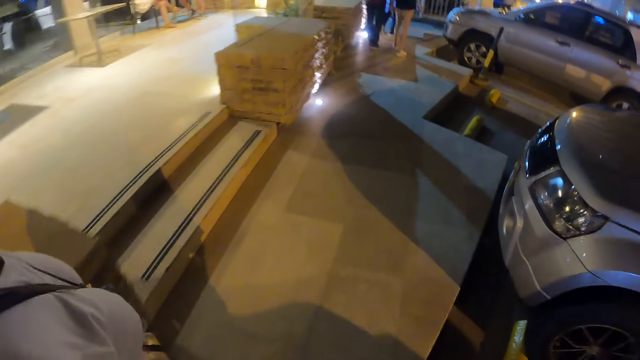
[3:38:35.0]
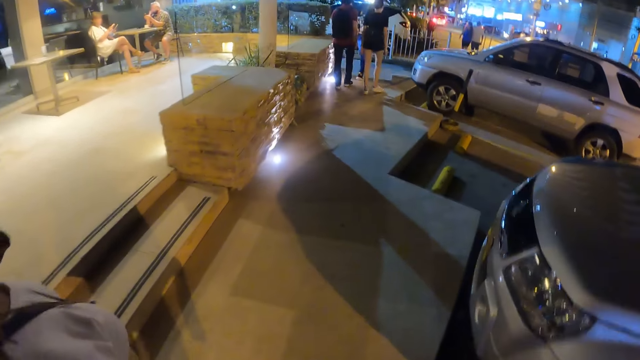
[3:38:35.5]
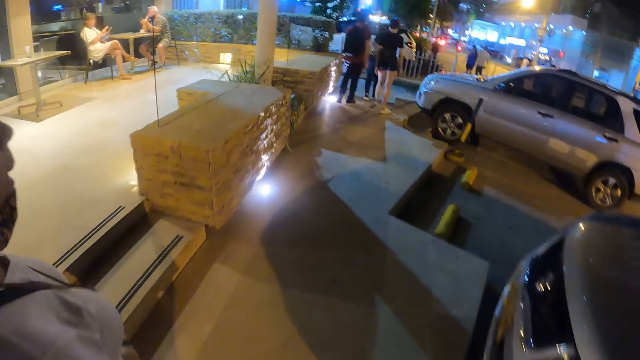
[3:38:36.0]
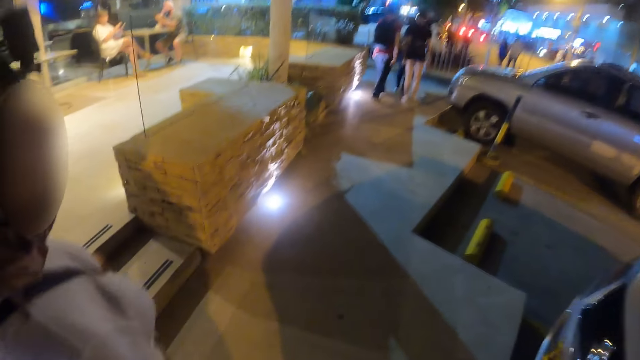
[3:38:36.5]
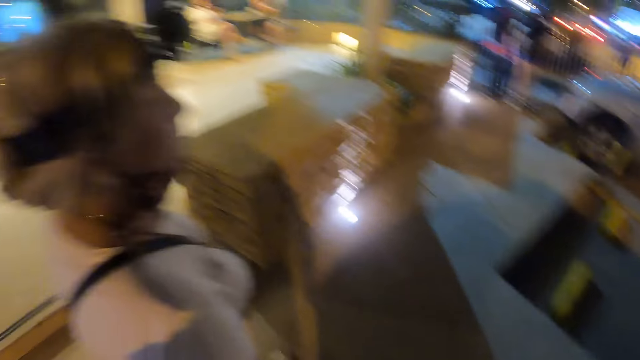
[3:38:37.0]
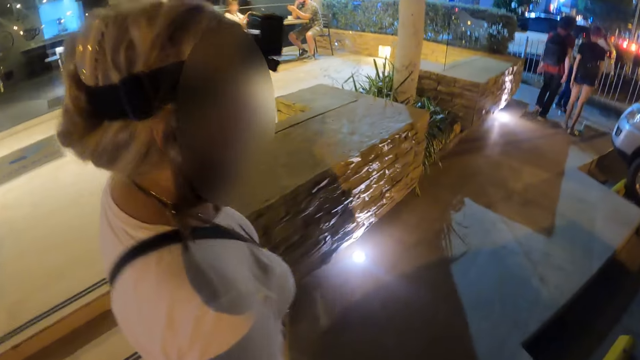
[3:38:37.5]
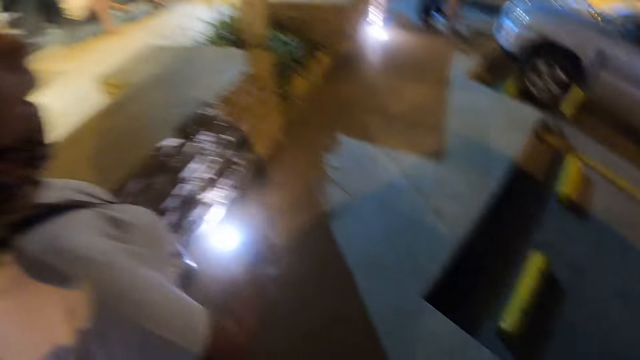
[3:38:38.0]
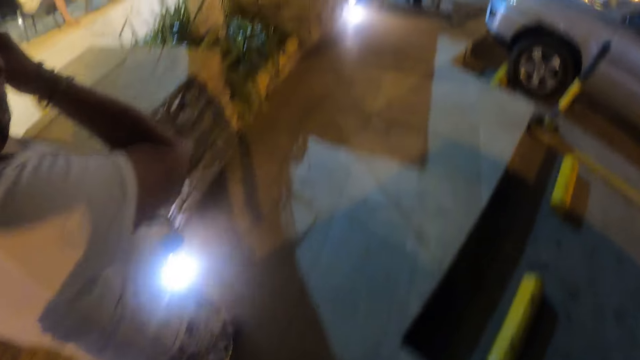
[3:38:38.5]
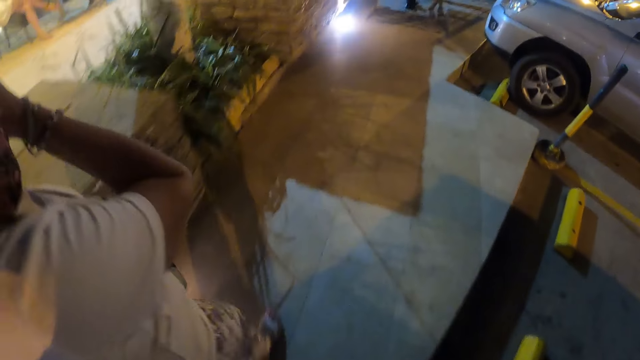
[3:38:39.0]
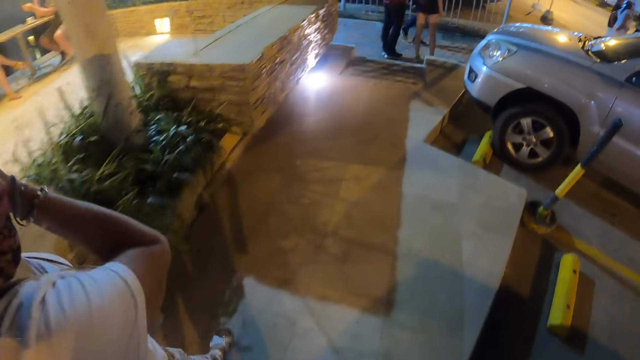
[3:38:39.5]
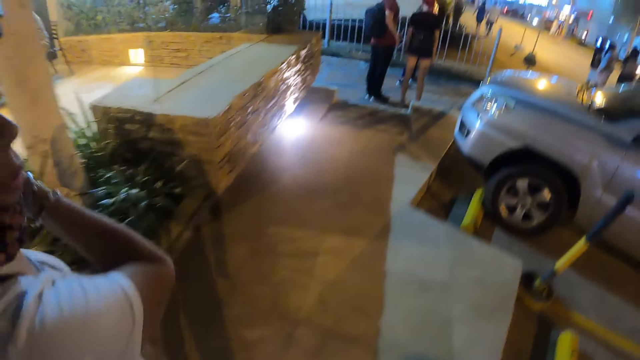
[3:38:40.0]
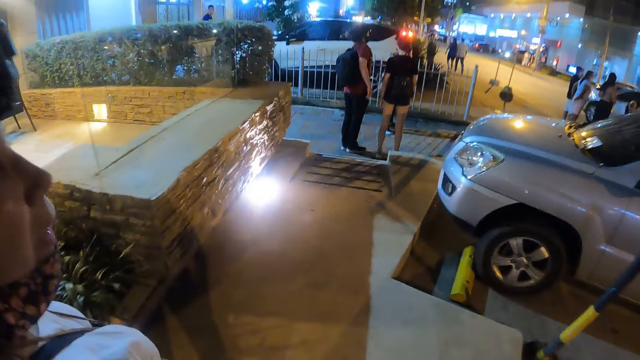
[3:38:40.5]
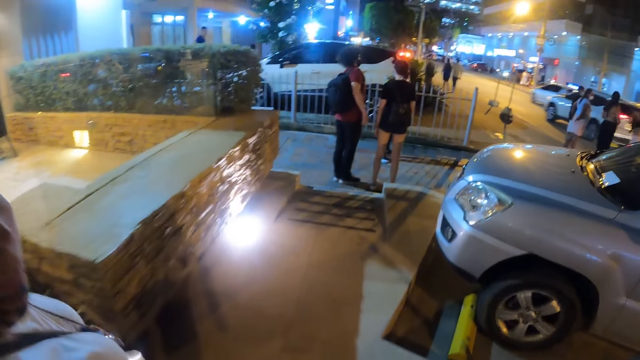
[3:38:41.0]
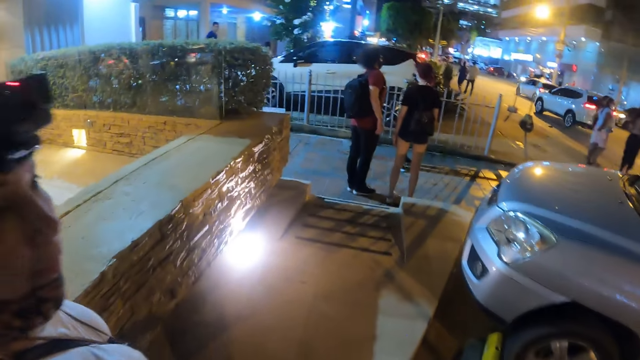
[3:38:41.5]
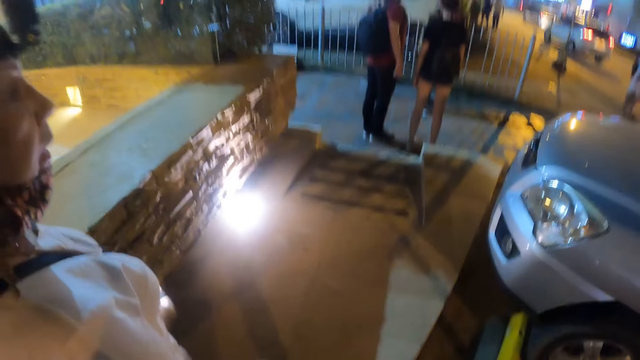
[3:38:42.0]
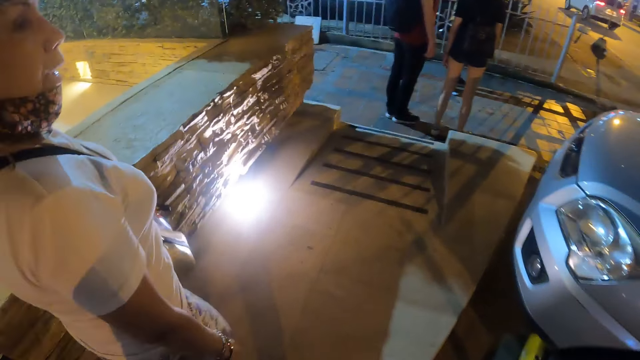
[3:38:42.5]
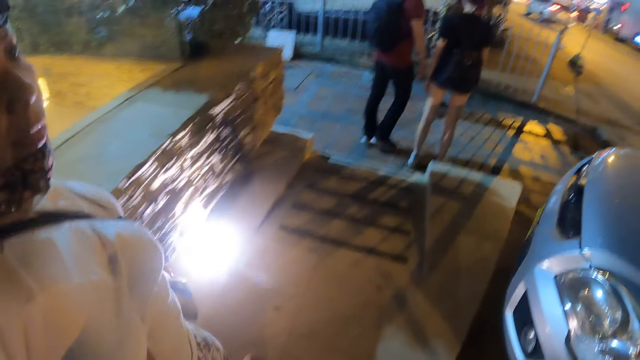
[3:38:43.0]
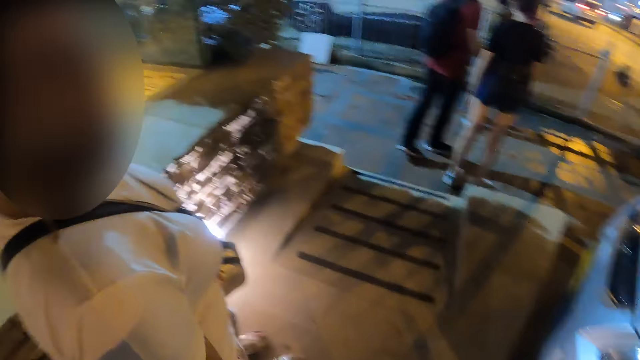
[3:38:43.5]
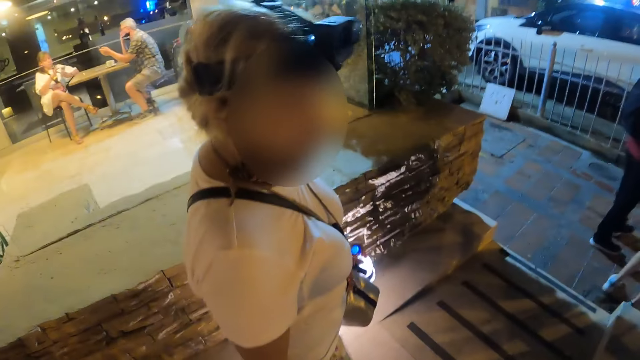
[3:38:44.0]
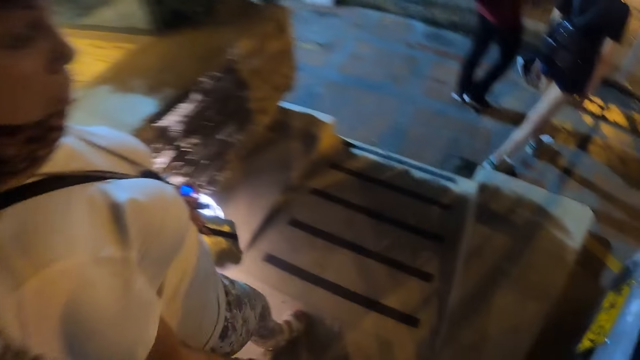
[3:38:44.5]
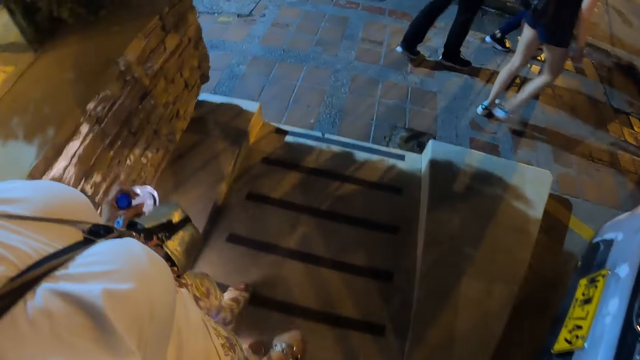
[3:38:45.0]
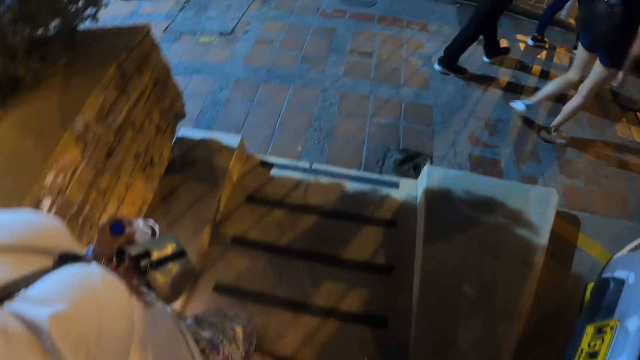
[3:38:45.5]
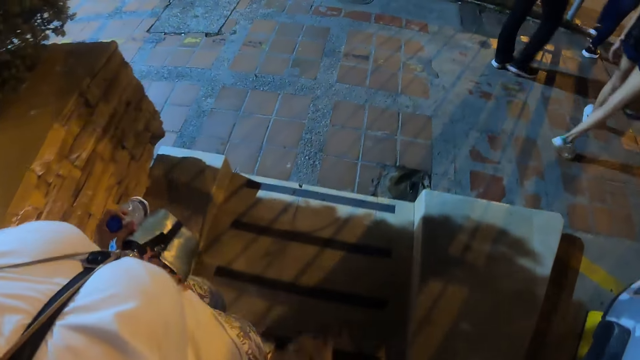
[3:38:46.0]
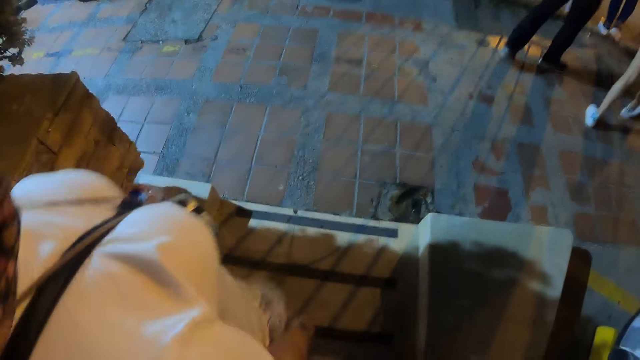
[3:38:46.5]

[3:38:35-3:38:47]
A woman walks on the sidewalk. The camera wearer interacts with the woman. They walk on the sidewalk. The woman touches her face with her right hand. The camera wearer walks on the sidewalk. They interact with the woman. The woman carries a bottle on the sidewalk.

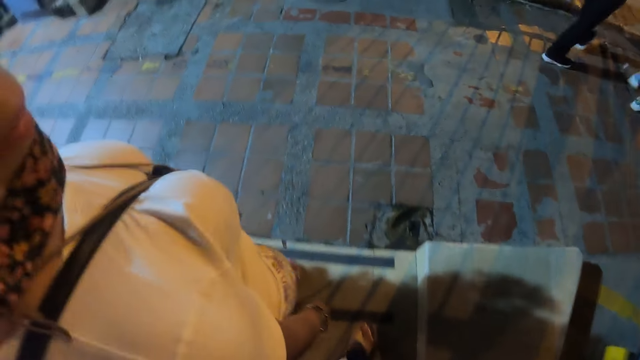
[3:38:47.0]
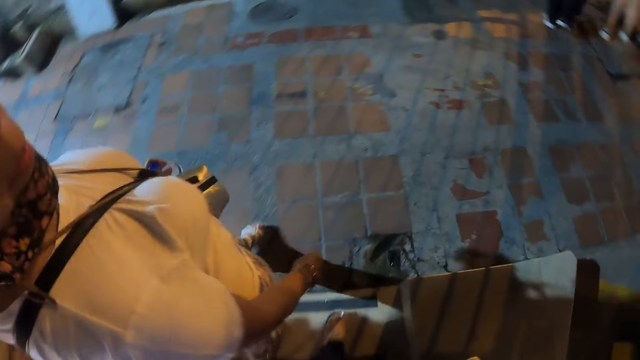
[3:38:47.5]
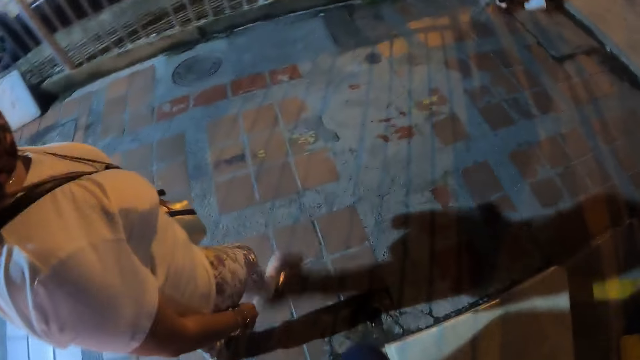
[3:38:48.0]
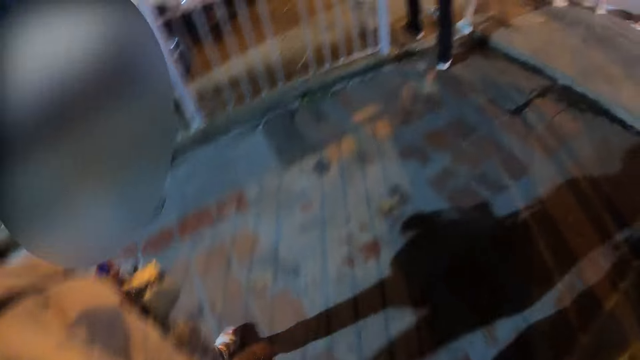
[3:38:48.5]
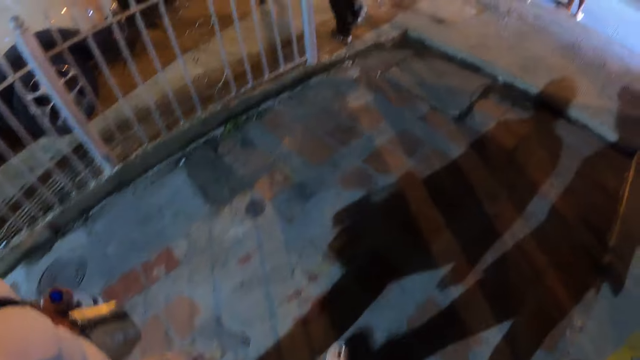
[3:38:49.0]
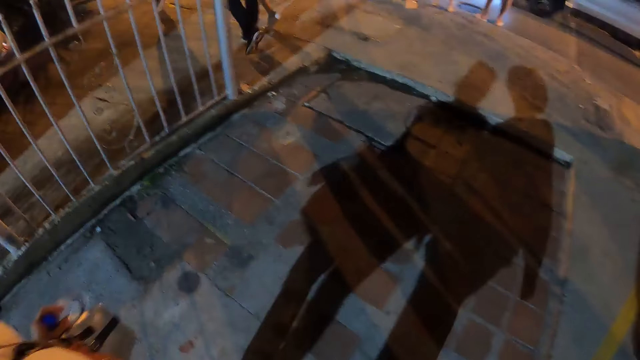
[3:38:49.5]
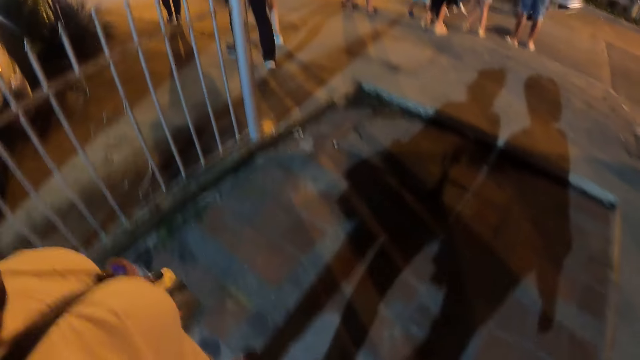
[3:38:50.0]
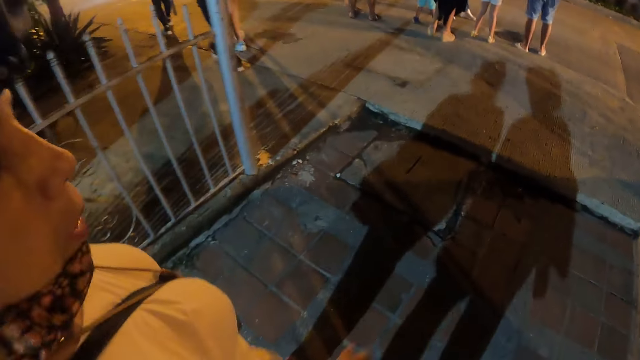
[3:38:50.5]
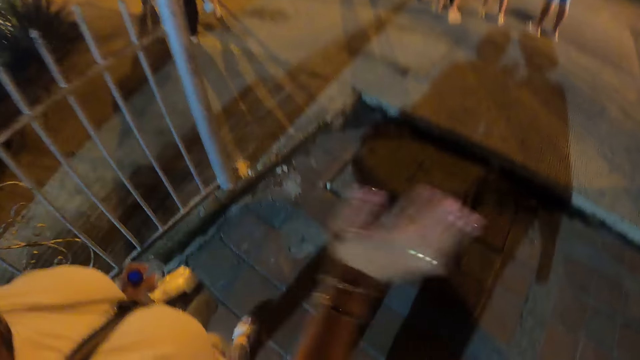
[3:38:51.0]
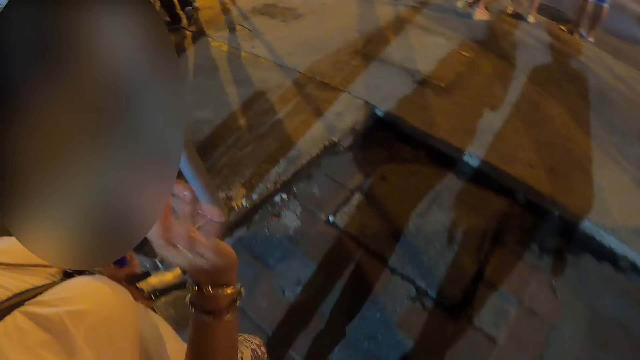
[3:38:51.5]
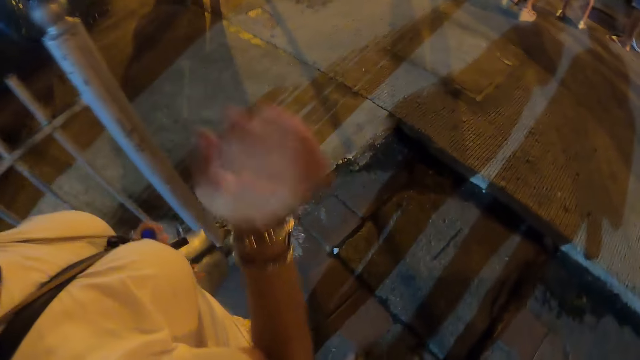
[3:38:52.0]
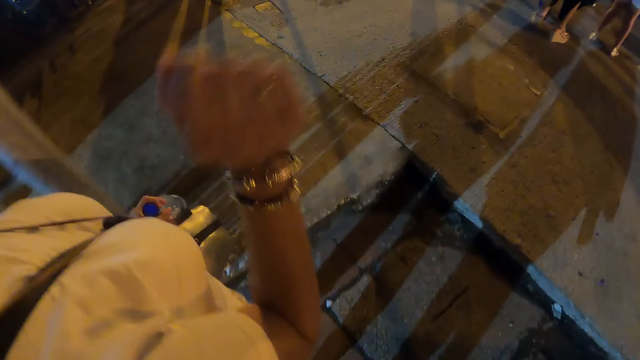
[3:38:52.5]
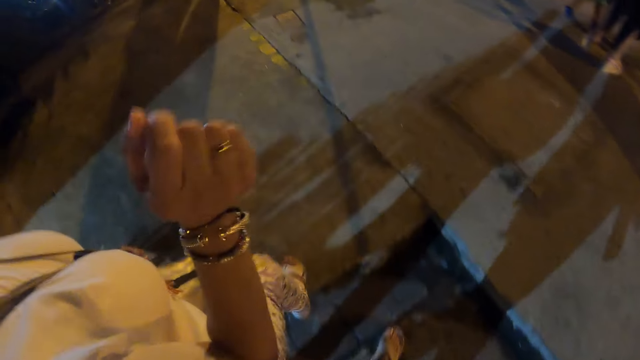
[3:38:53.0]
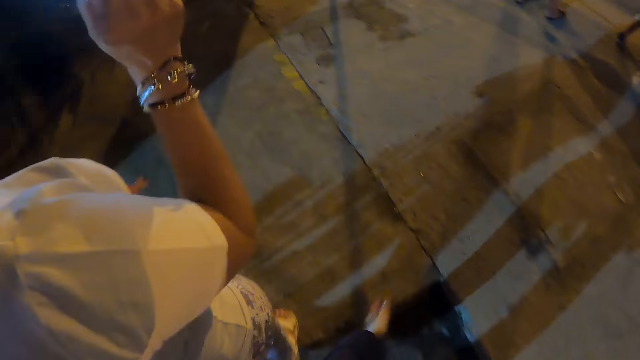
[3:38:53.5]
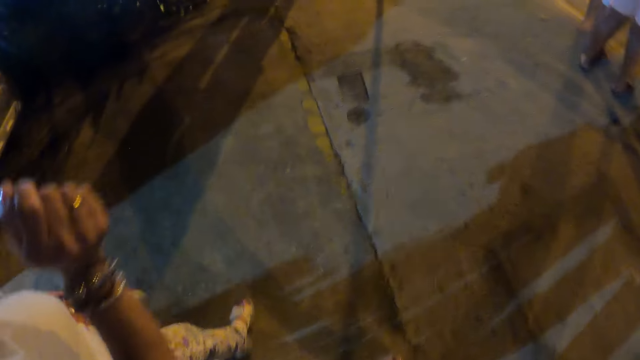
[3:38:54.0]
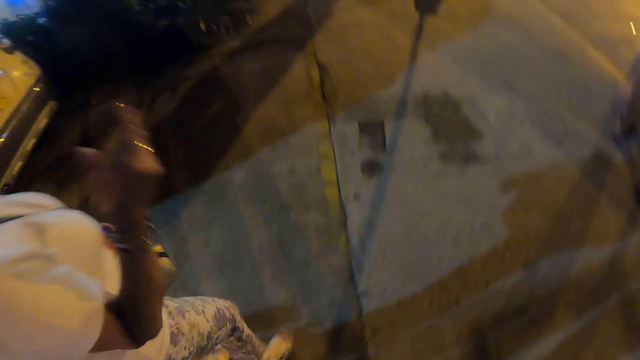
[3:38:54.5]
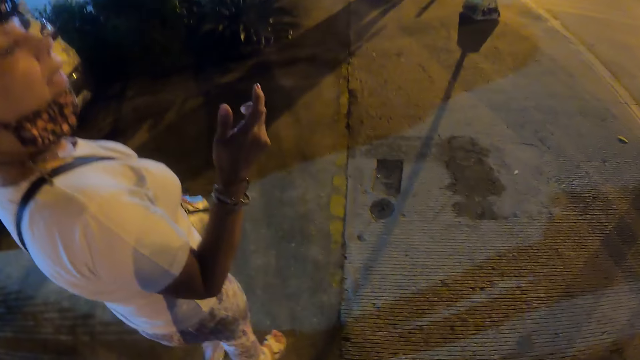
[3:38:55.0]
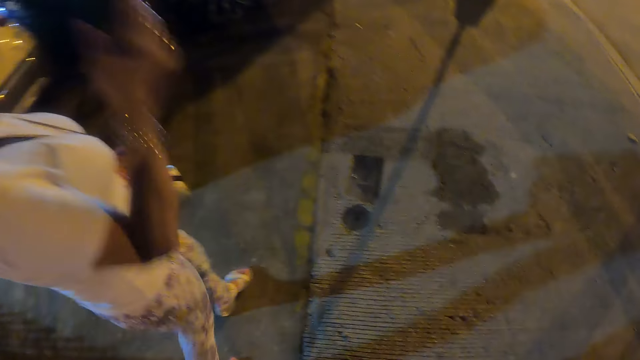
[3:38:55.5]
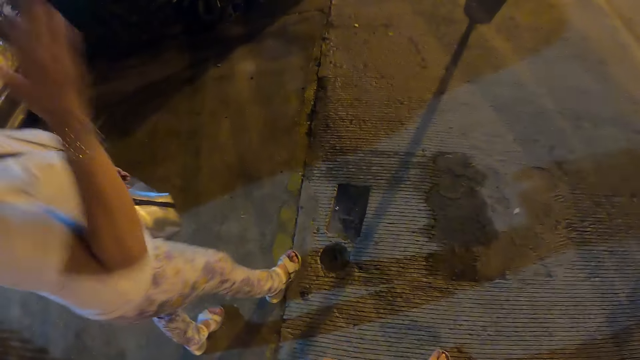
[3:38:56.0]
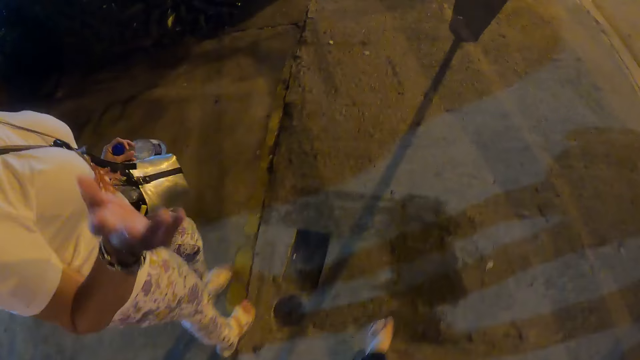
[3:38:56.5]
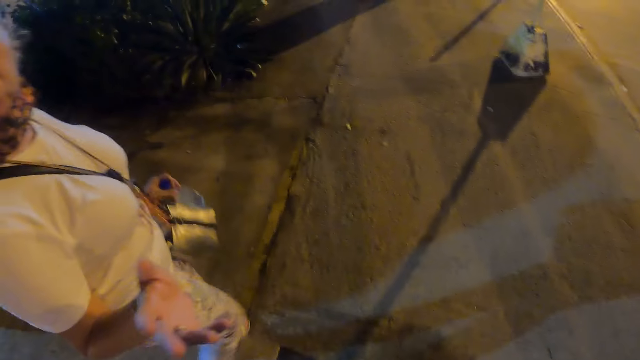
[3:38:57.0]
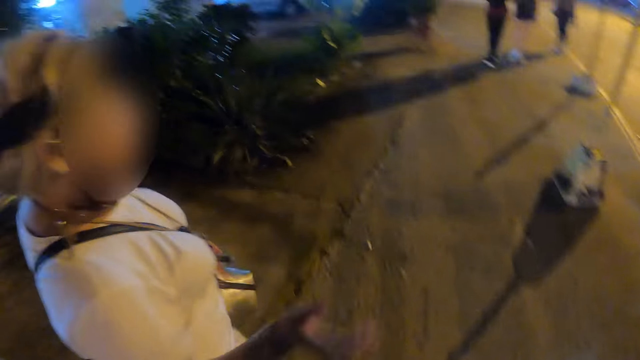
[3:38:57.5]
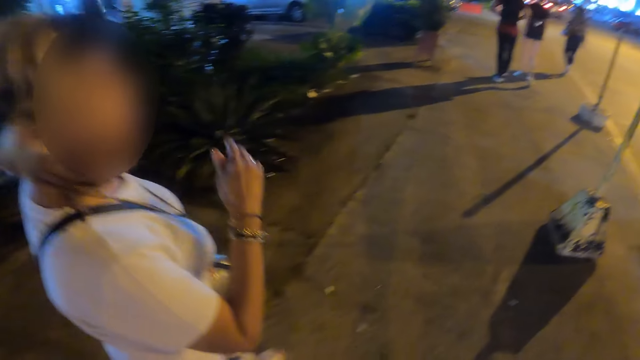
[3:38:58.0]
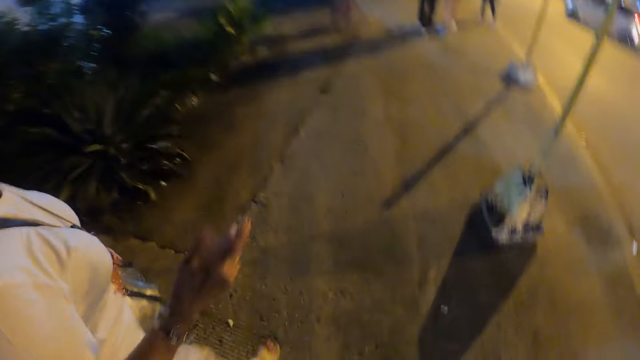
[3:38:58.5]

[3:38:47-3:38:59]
The camera wearer interacts with a woman. They walk on the pathway. The woman walks on the pathway with a bottle. The woman makes gestures to the camera wearer. The woman carries the bottle on the sidewalk. The camera wearer walks on the sidewalk. They interact with the woman.
